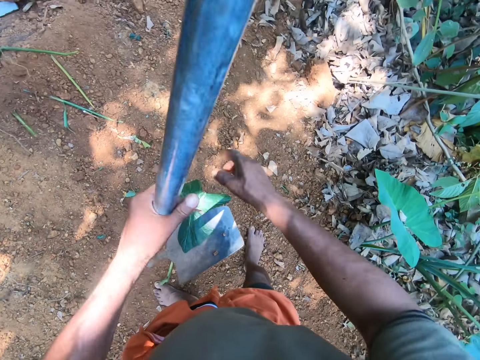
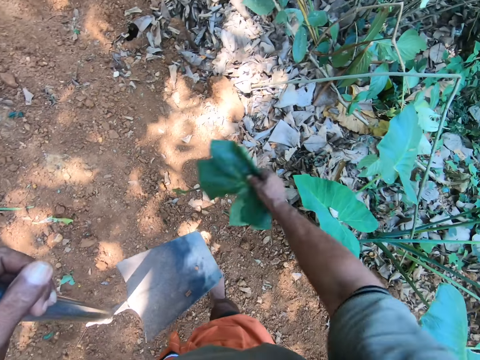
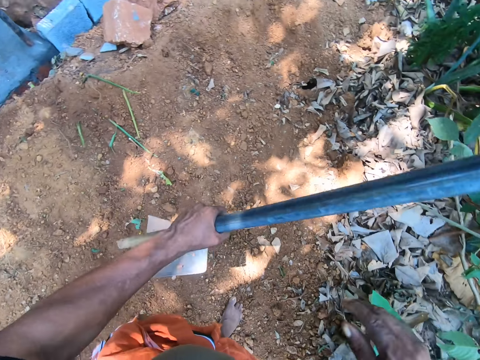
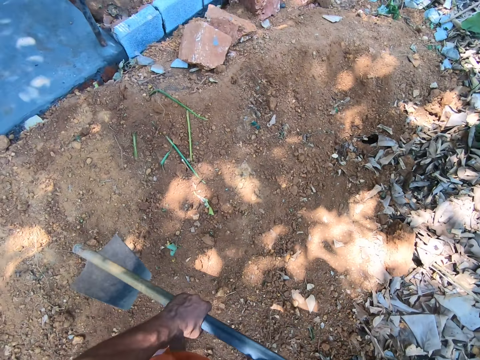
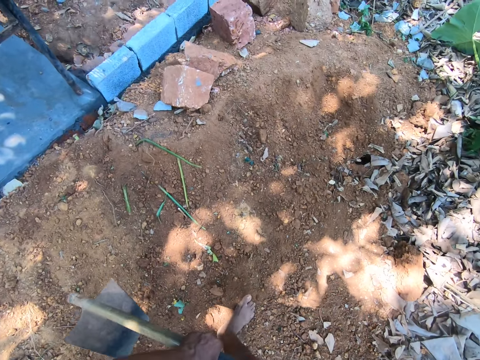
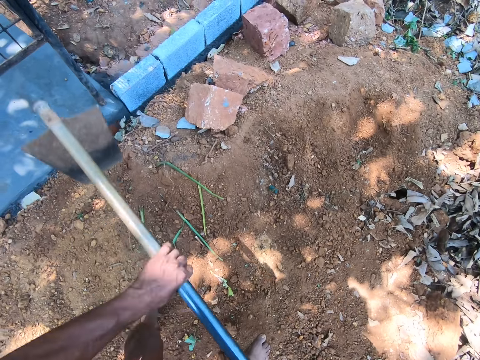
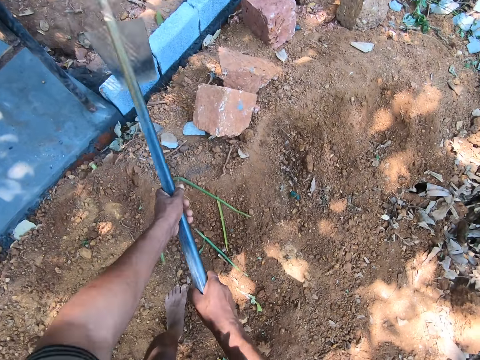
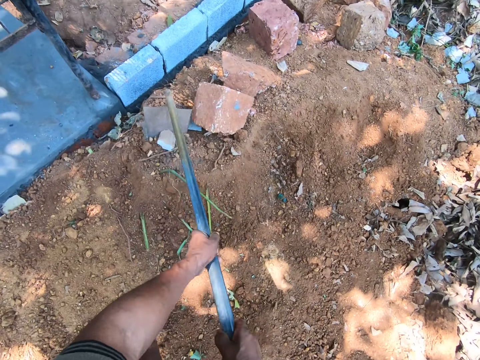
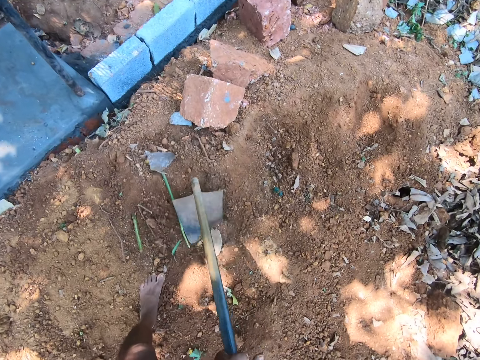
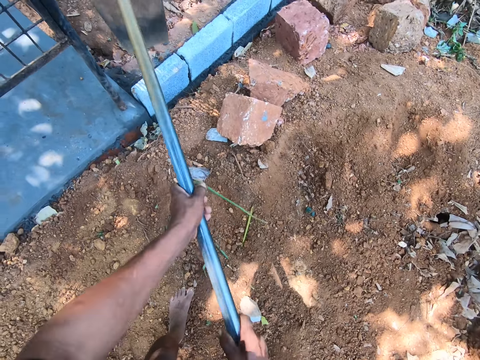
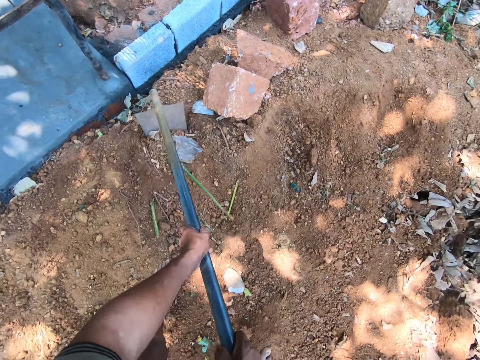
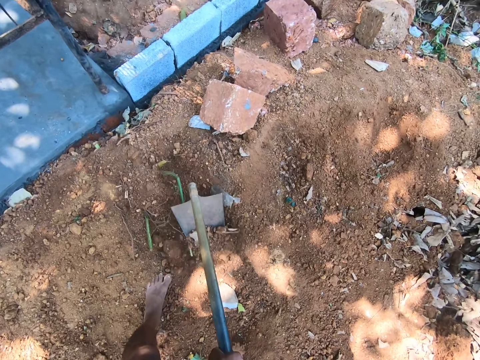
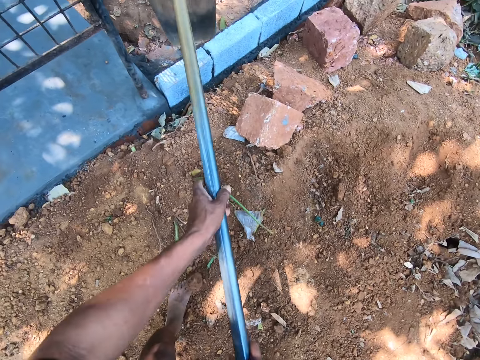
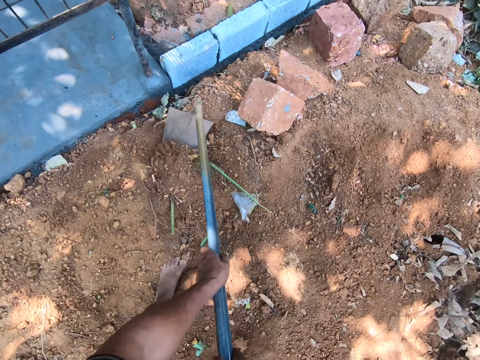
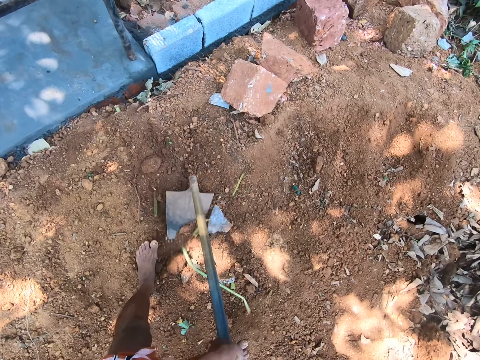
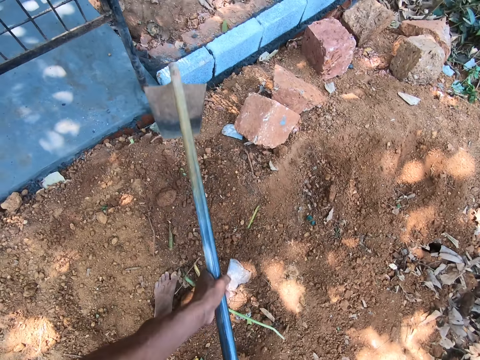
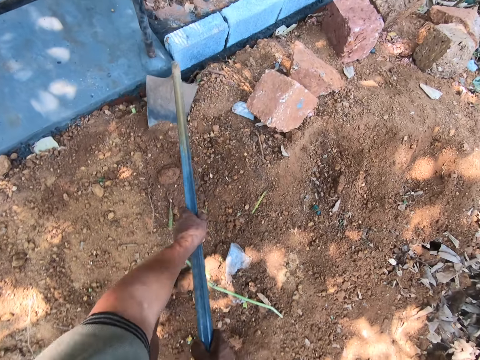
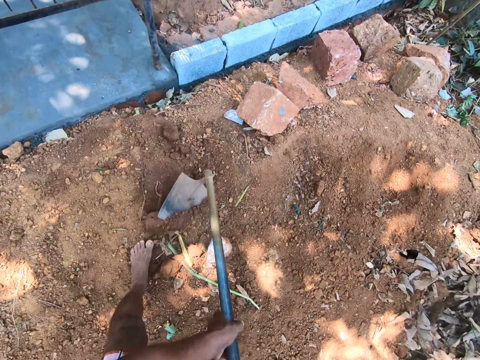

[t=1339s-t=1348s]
The camera wearer removes a leaf from the hoe with his right hand. He digs the ground with the hoe in both hands.

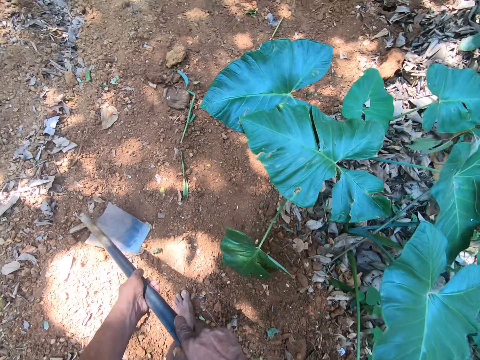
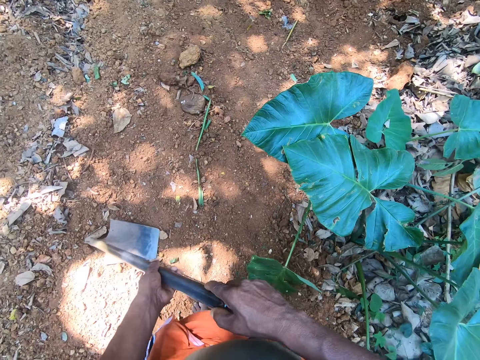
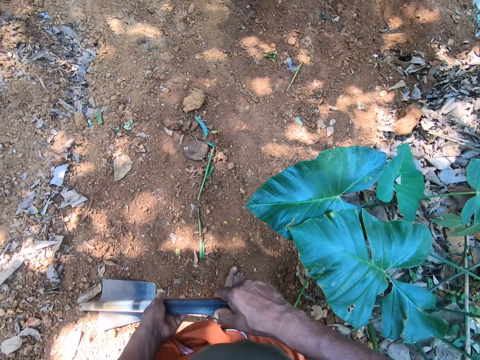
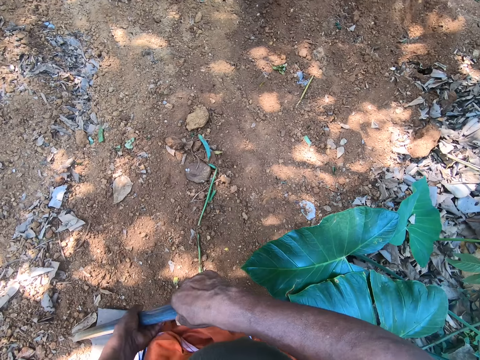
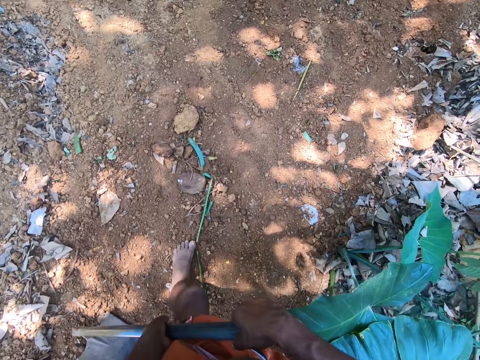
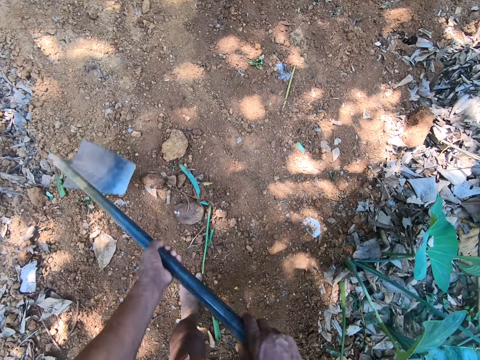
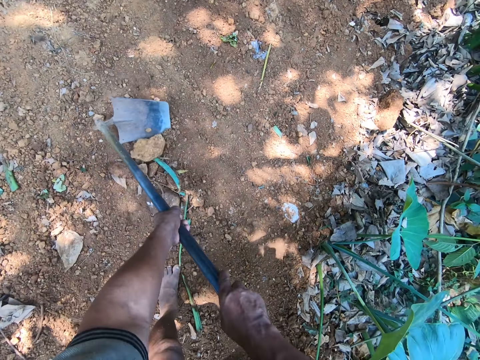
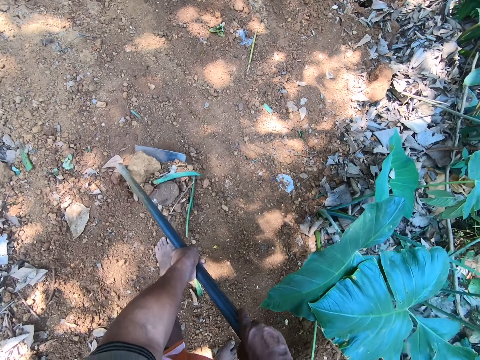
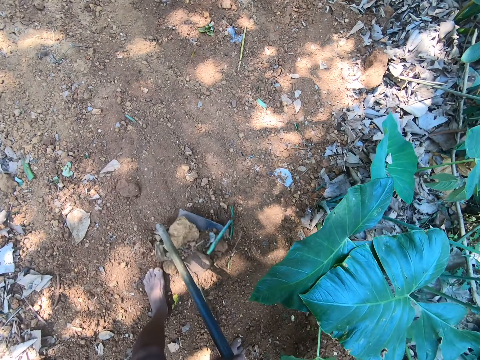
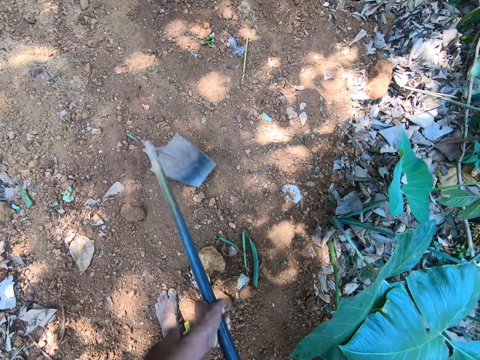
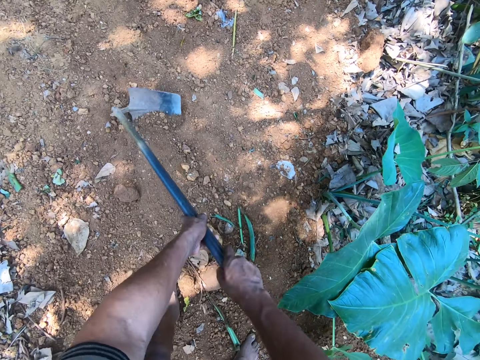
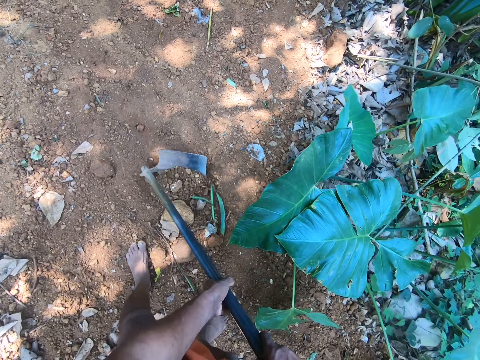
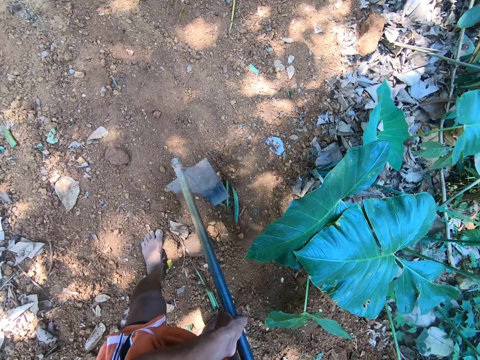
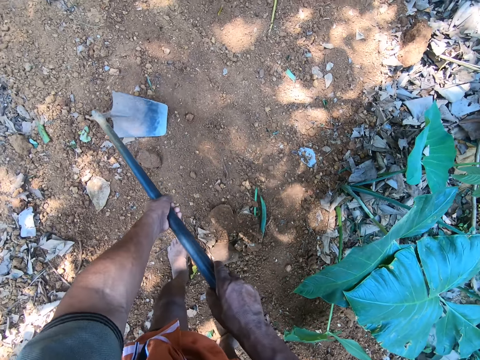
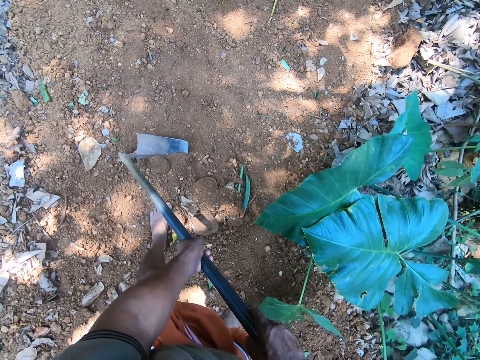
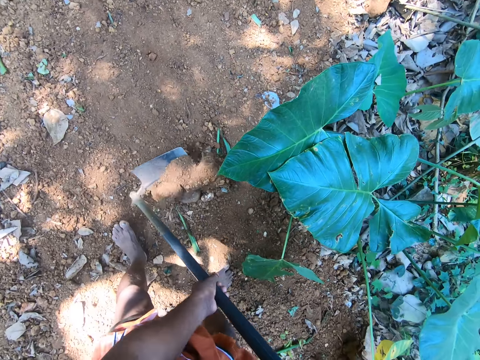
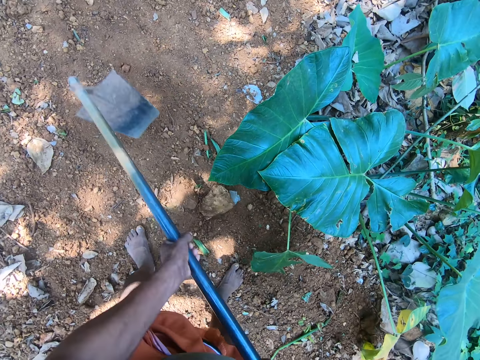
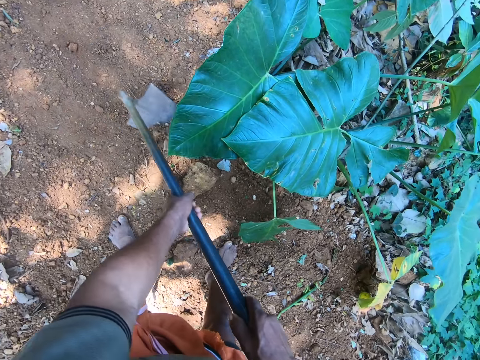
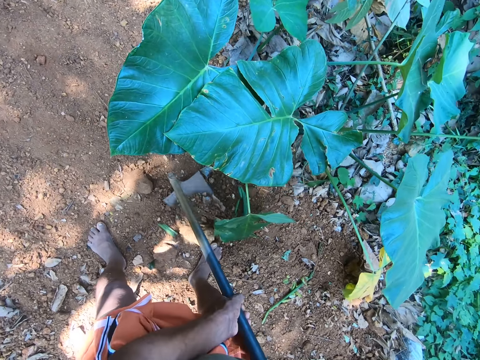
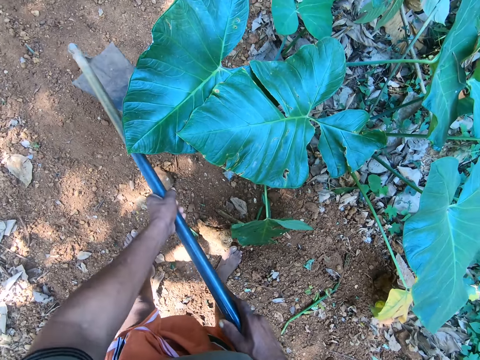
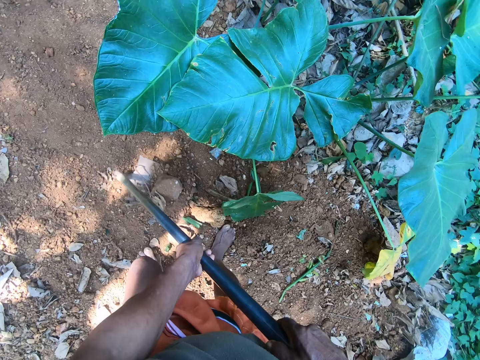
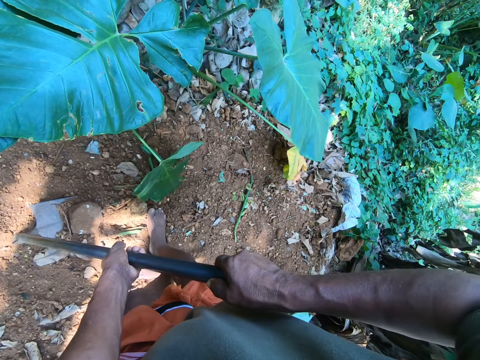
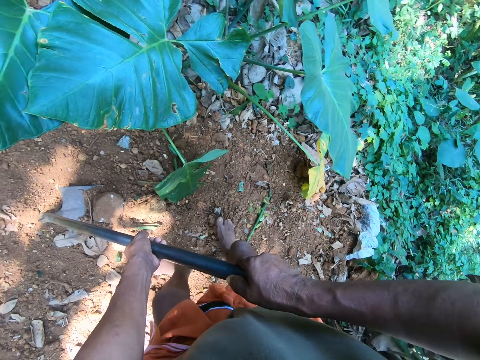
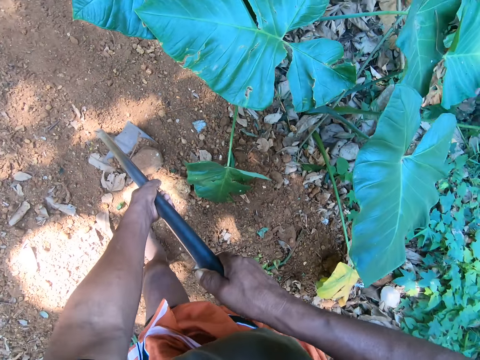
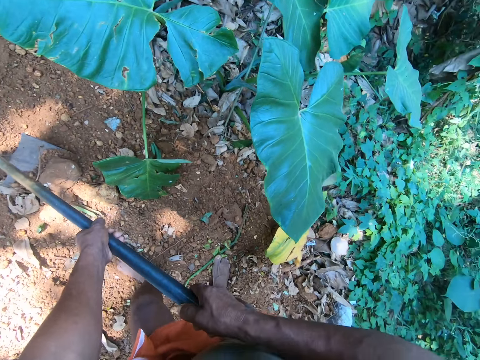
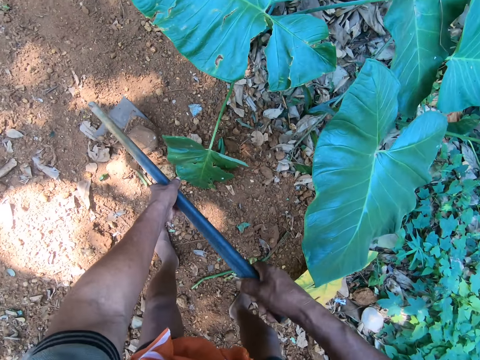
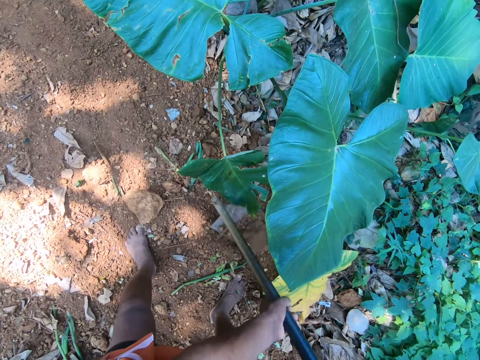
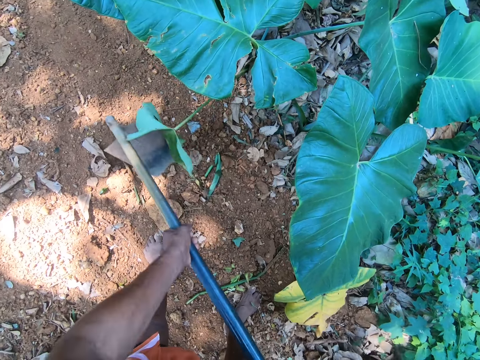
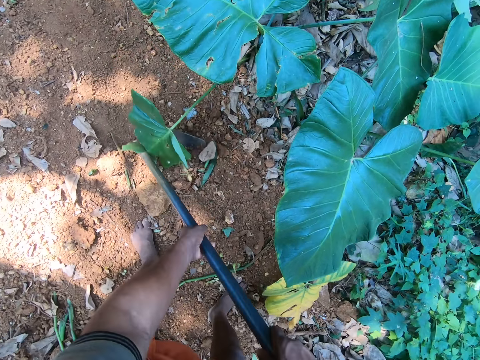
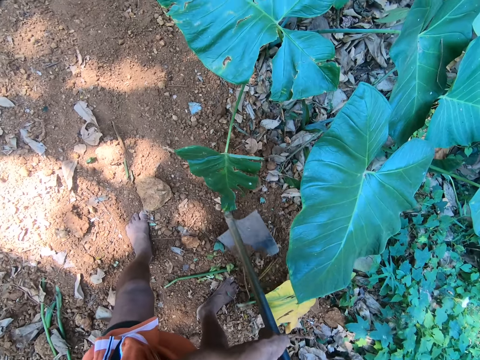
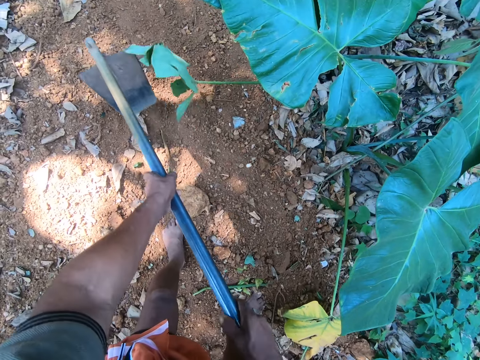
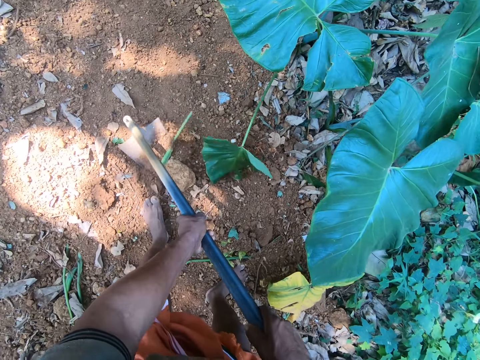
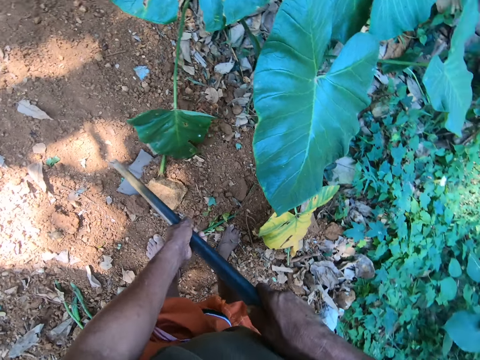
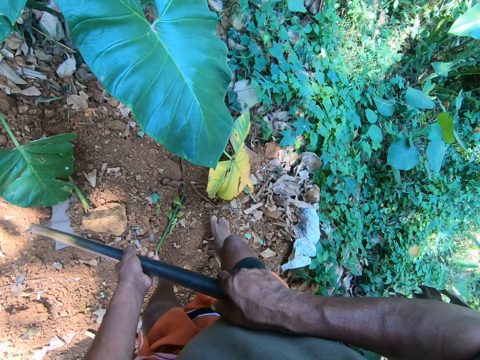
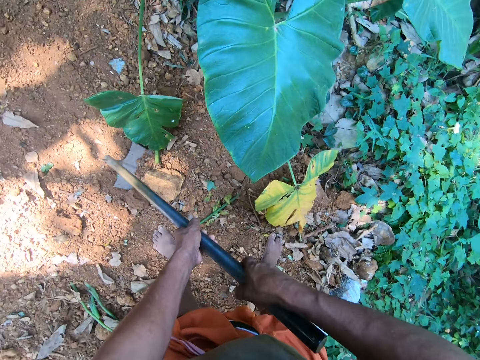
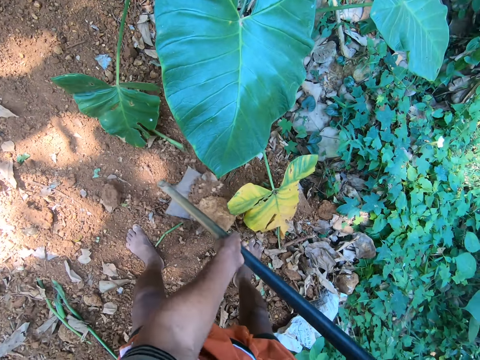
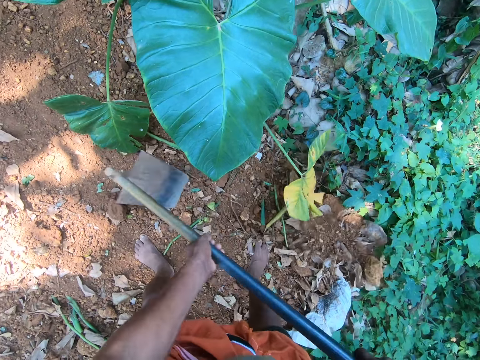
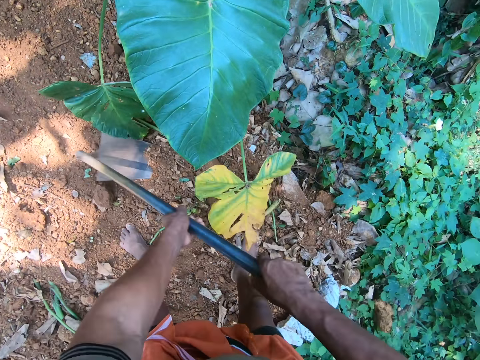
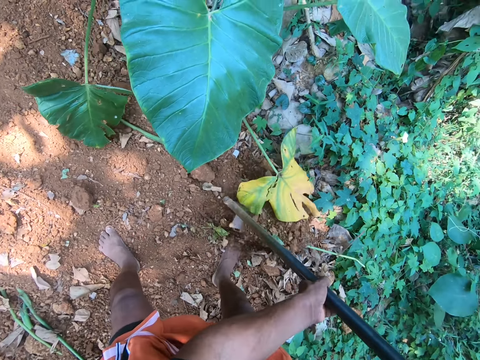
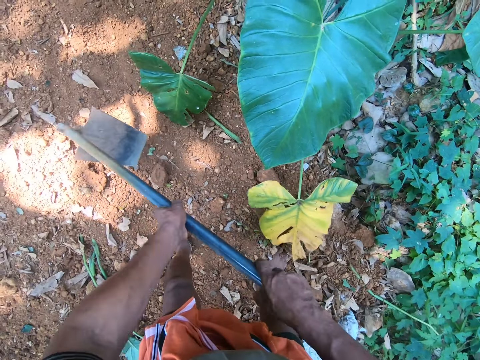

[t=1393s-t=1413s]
The camera wearer walks around the compound. They dig the ground with a hoe.
